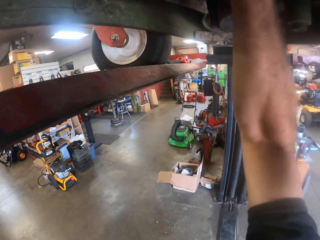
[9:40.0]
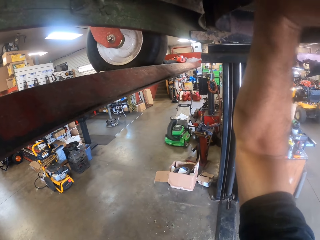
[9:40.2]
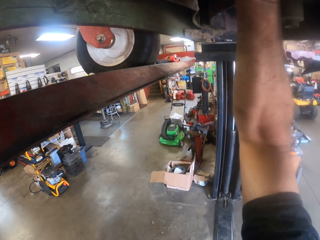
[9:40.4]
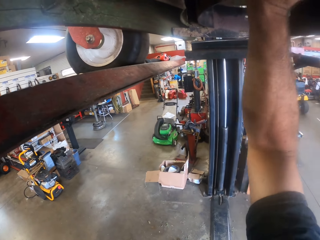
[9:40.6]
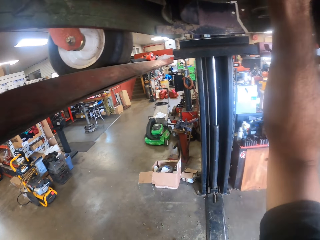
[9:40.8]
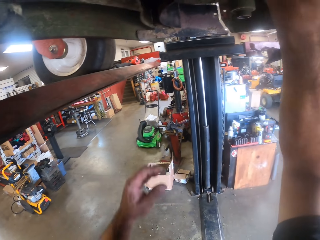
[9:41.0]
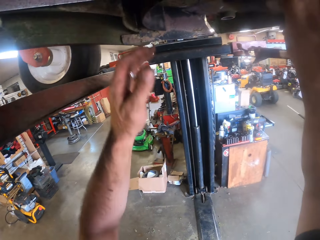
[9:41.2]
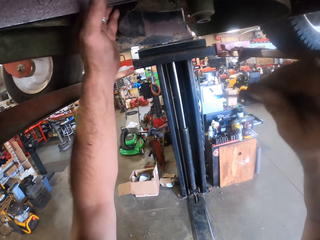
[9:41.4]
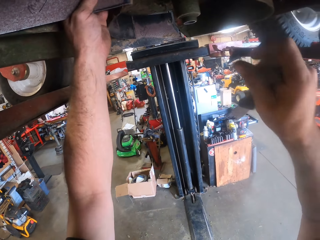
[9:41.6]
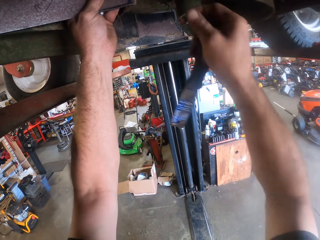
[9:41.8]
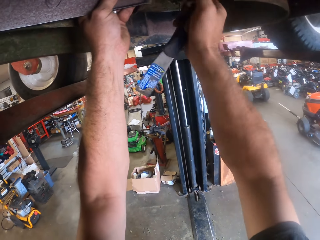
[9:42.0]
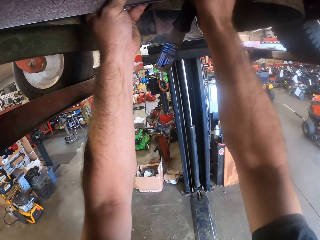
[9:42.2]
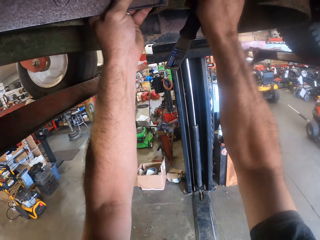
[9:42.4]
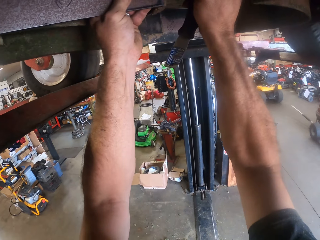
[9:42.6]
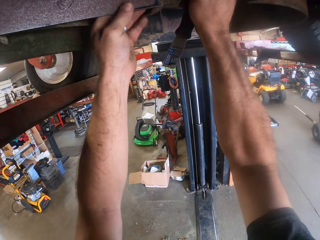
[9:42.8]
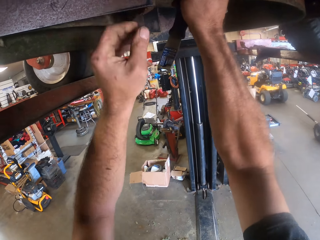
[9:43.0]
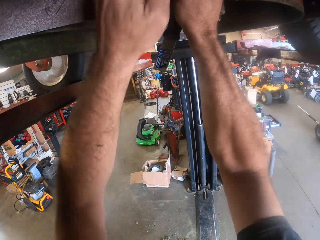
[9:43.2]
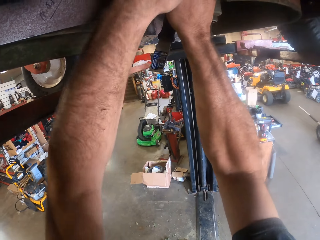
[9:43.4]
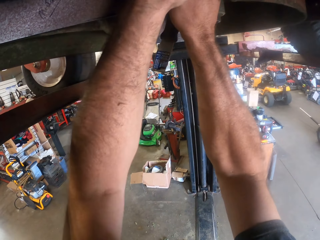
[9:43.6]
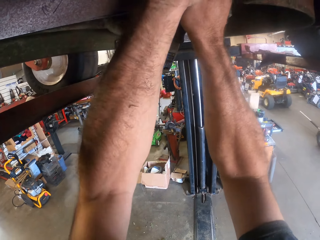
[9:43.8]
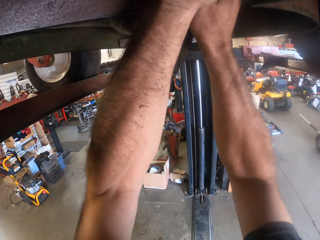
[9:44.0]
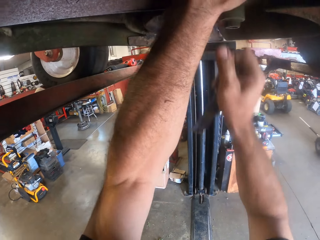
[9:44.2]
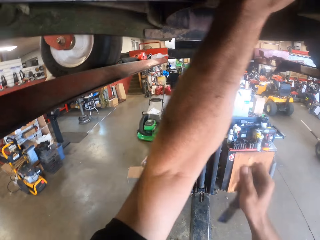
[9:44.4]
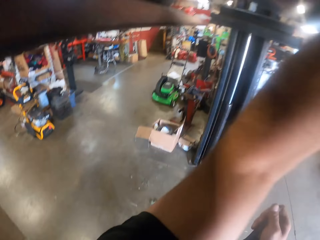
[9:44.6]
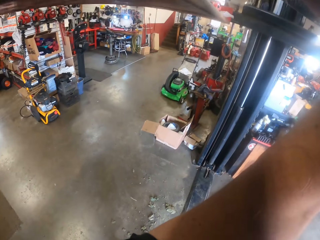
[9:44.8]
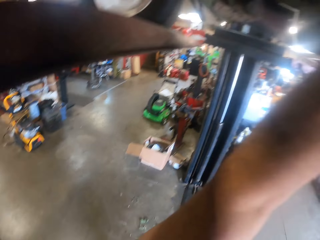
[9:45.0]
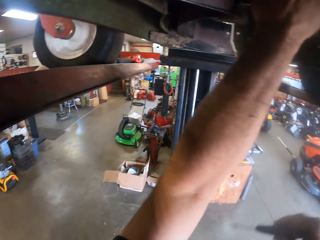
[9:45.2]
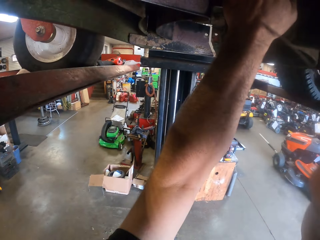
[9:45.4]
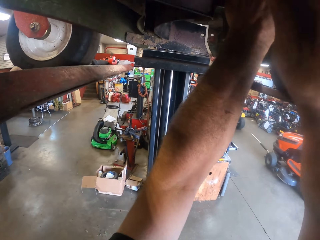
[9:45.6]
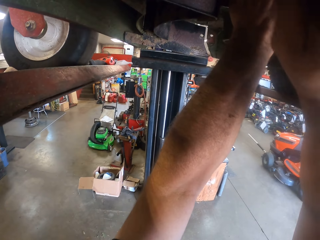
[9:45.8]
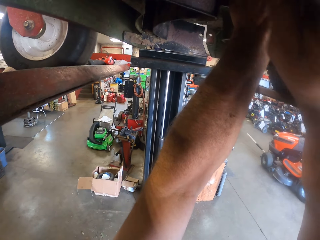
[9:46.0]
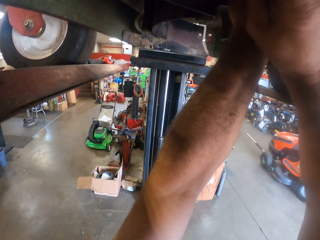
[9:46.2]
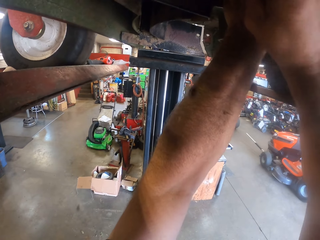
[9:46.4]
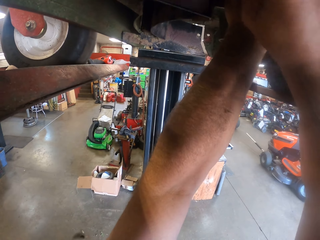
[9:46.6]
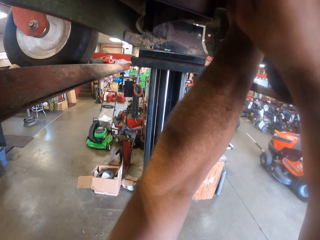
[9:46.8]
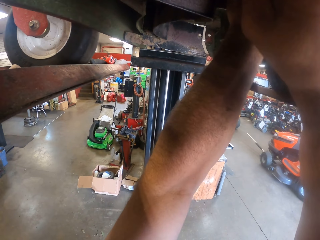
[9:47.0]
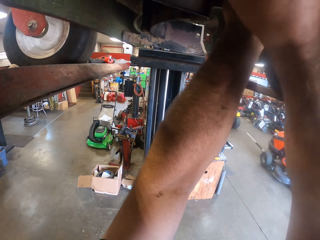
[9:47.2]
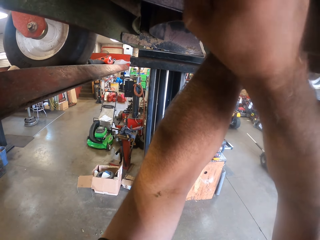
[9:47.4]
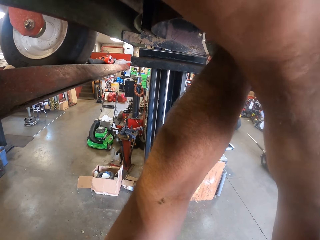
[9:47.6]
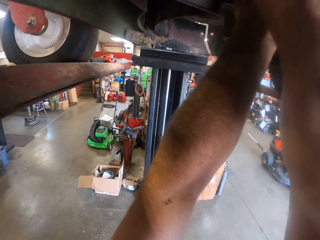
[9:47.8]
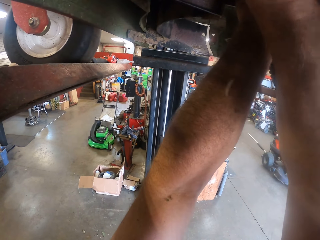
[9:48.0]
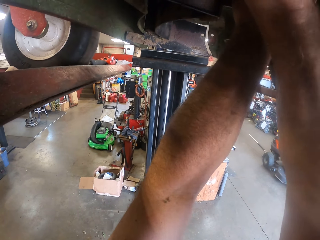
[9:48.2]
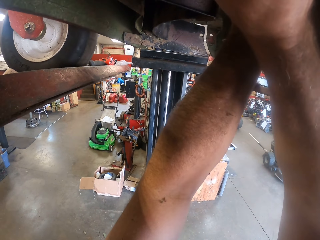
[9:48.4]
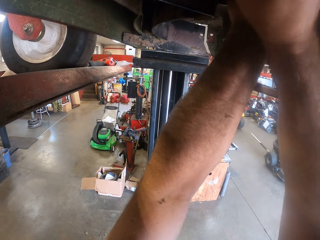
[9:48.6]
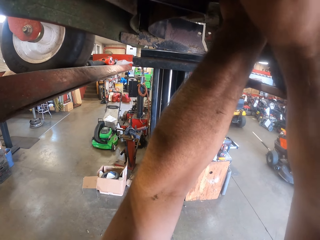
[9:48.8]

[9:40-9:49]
The camera wearer holds a metal. He holds the metal with both hands. He pulls his hand off the metal. He digs the metal with a skiving knife.

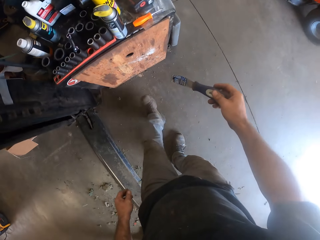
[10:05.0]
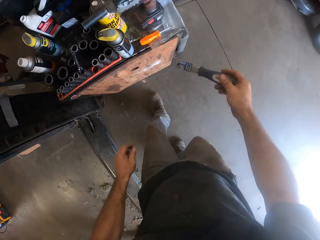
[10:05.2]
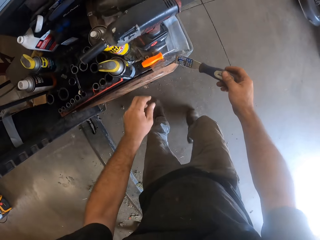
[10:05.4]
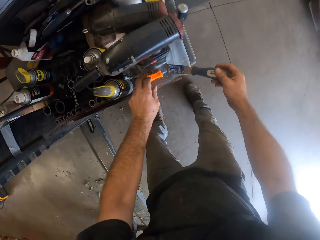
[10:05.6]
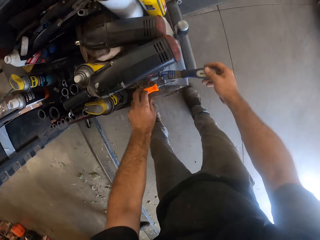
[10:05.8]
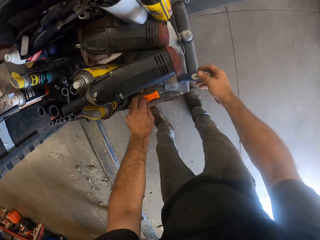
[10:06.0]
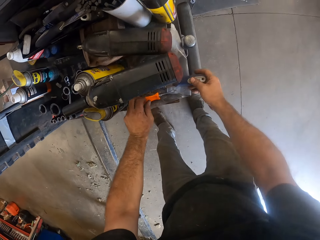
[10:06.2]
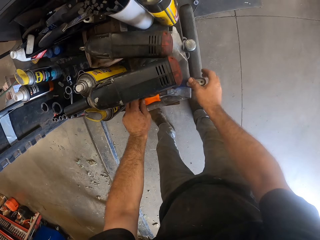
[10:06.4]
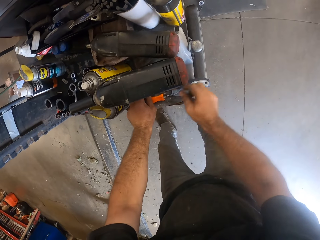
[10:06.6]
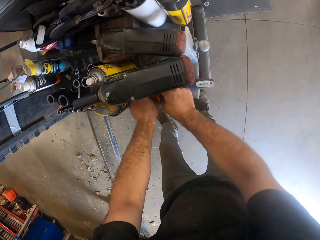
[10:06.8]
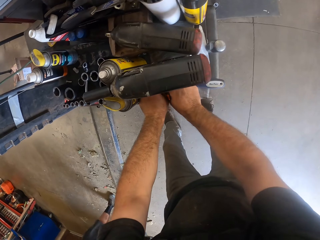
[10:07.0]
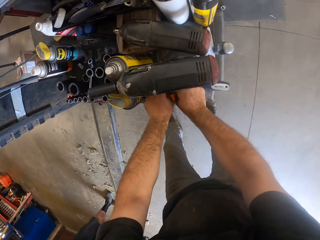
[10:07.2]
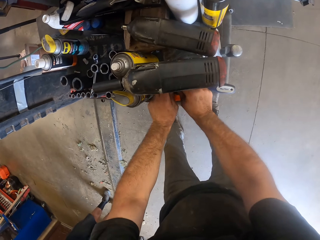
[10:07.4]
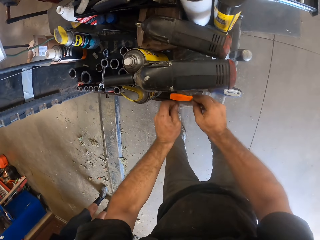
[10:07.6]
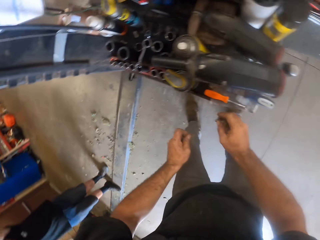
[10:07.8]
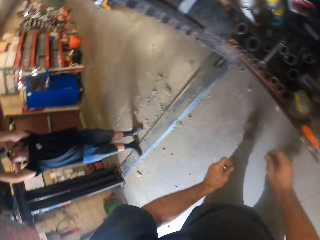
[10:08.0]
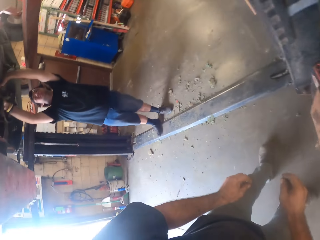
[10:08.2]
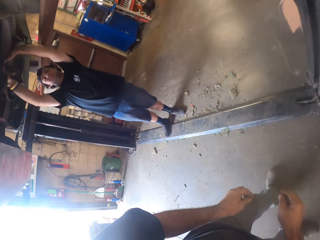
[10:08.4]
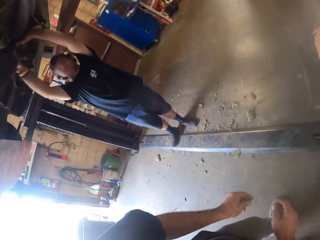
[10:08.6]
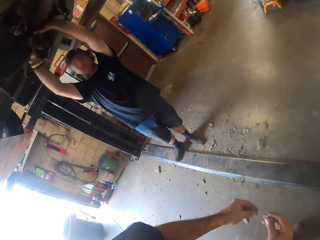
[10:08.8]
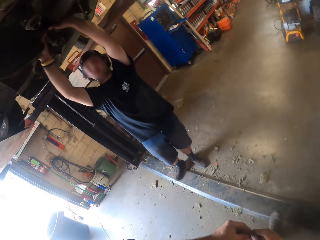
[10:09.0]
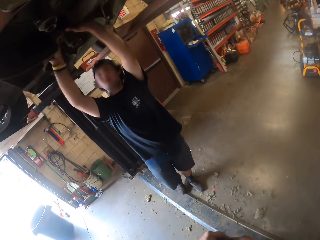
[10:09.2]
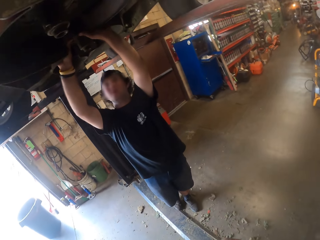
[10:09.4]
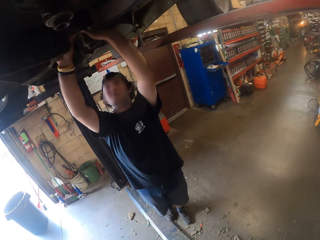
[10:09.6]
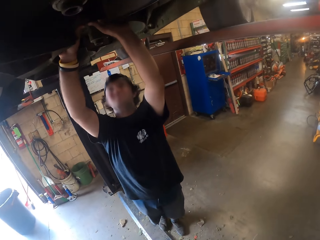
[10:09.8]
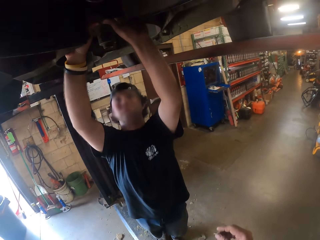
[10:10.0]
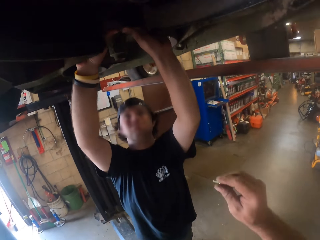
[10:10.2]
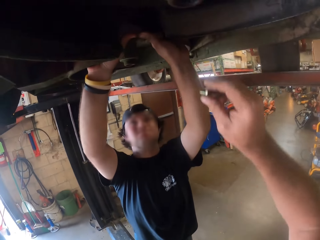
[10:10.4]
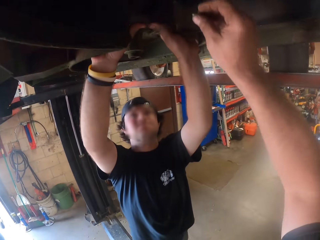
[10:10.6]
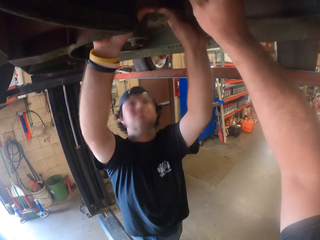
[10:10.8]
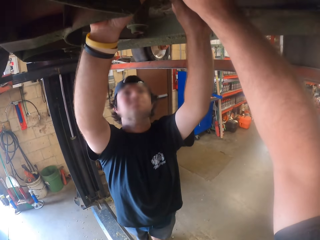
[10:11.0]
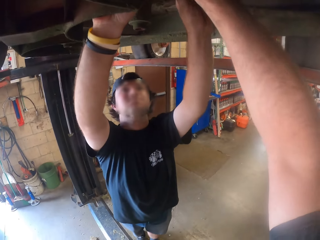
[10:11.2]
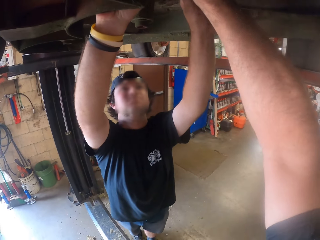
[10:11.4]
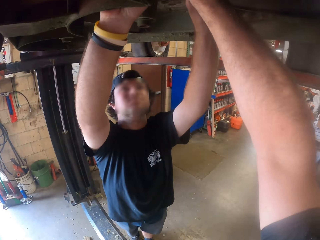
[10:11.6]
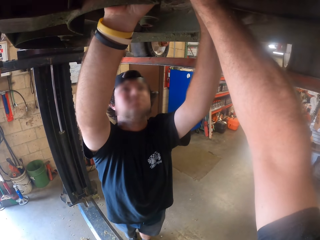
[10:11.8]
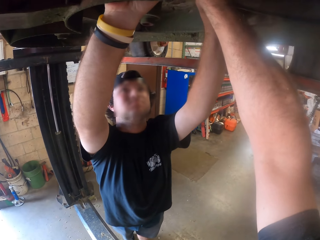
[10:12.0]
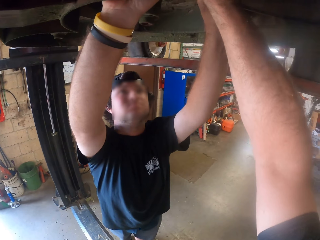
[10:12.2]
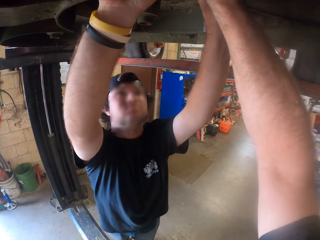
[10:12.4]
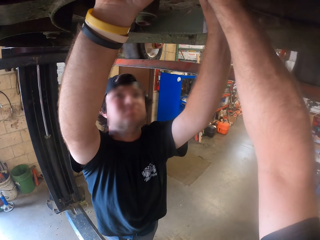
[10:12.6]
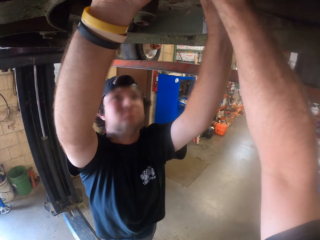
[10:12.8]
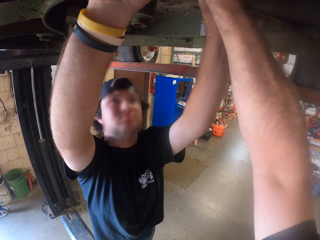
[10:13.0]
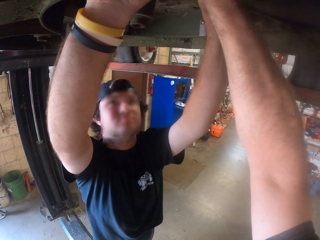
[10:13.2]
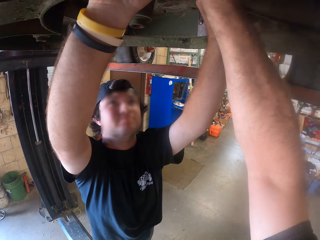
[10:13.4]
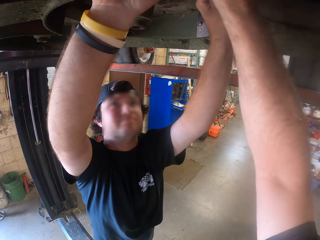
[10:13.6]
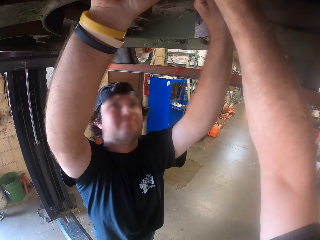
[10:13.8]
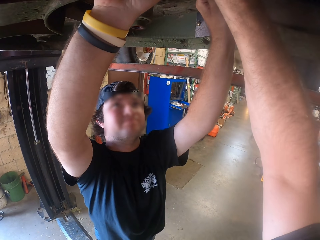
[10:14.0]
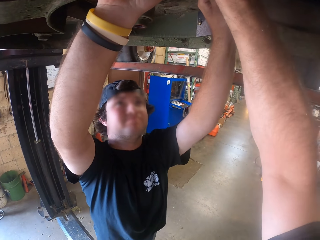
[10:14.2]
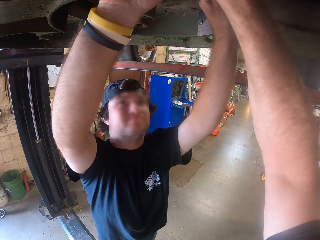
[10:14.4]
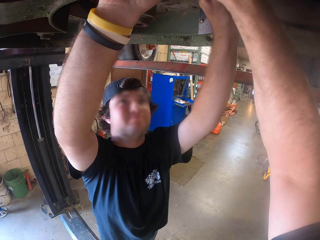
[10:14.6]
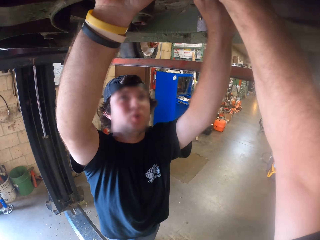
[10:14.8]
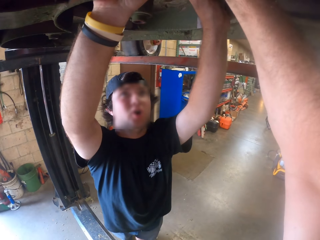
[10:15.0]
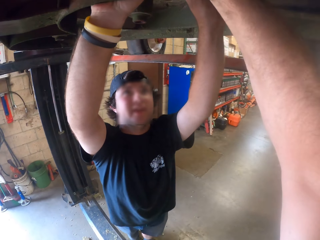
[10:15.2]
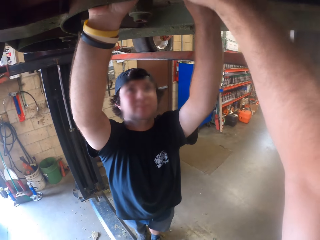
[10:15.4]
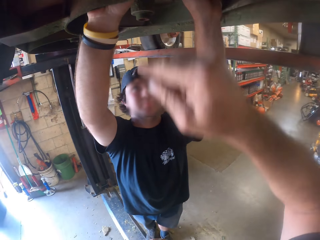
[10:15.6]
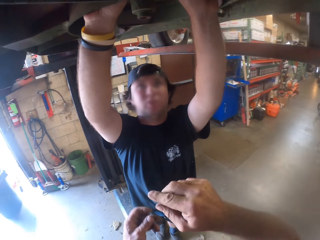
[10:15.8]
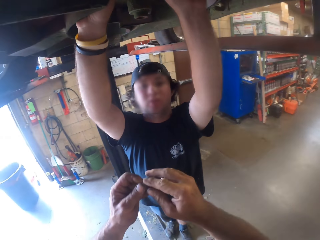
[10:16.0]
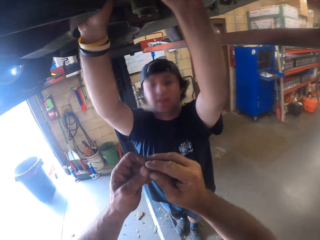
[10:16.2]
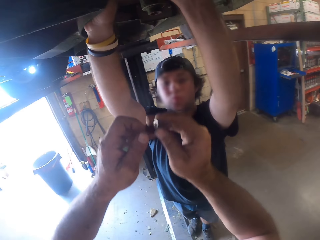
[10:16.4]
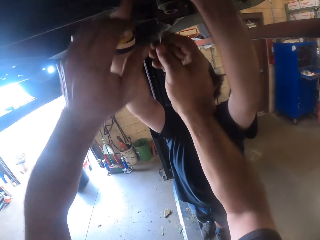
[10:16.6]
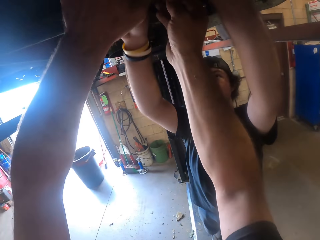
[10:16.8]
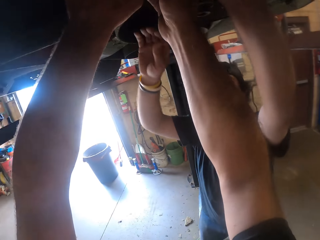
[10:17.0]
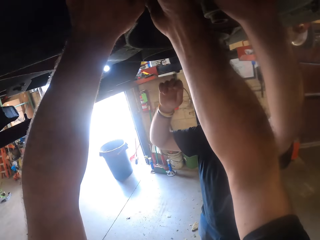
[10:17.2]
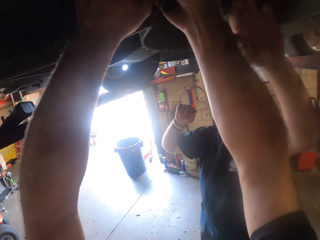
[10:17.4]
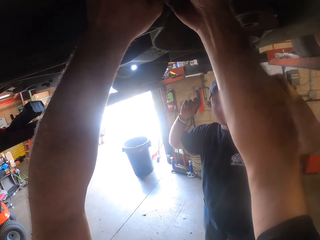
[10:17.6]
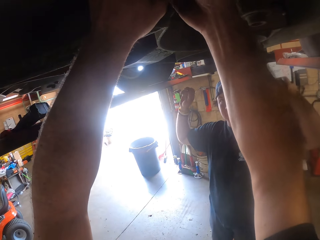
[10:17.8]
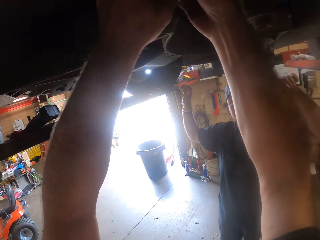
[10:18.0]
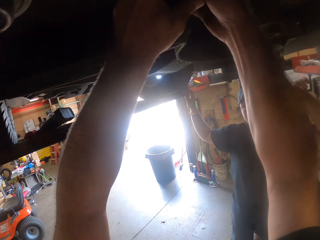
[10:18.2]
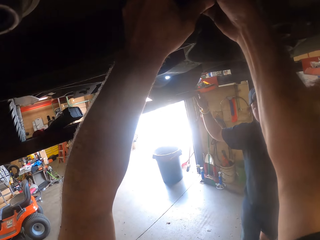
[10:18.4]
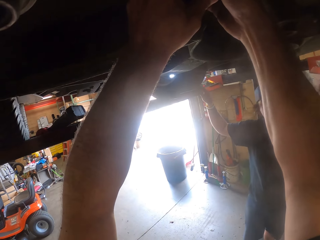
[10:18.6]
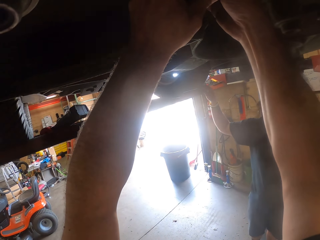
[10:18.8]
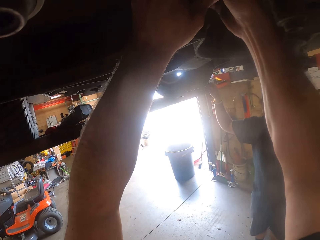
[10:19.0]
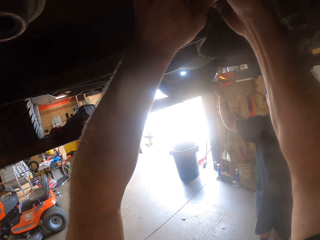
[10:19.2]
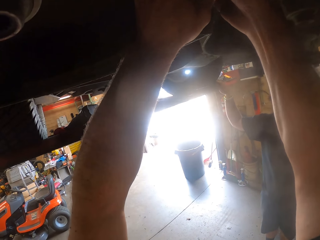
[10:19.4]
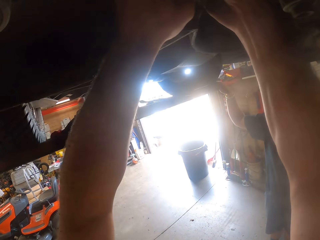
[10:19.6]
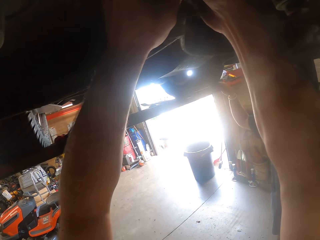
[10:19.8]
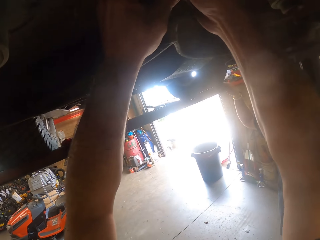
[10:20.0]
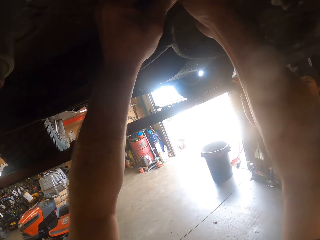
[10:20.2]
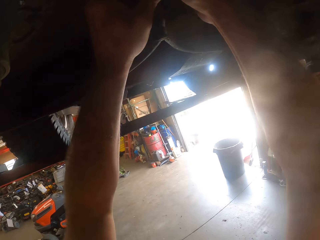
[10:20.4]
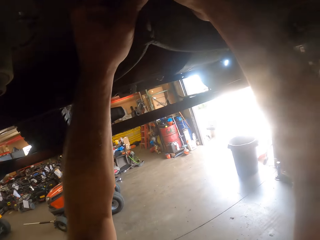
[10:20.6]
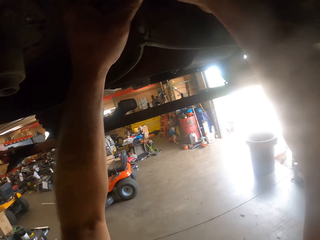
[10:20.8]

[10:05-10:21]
The camera wearer touches the screwdriver on the table with his left hand. He holds the screwdriver. He drops the scraper in his left hand on the table. He picks bolts and nuts from the table with both hands. He walks around the workshop. A man holds a metal with both hands. The camera wearer fixes the bolt to the part underneath the lawn mower with his right hand. He removes his right hand from the part underneath the lawn mower. He switches a bolt to the other hand. He holds the nut with both hands. He fixes the nut to the part underneath the lawn mower with both hands. He fixes a bolt on the metal. The man pulls his hand off the metal.
